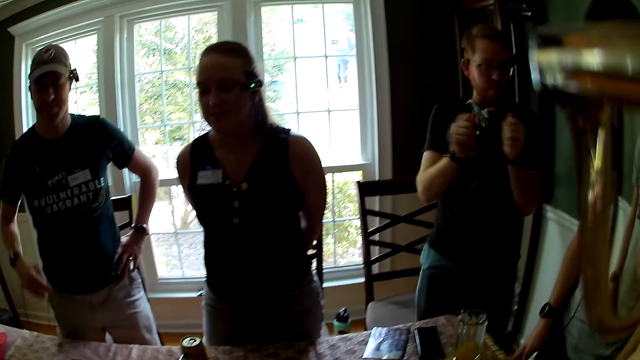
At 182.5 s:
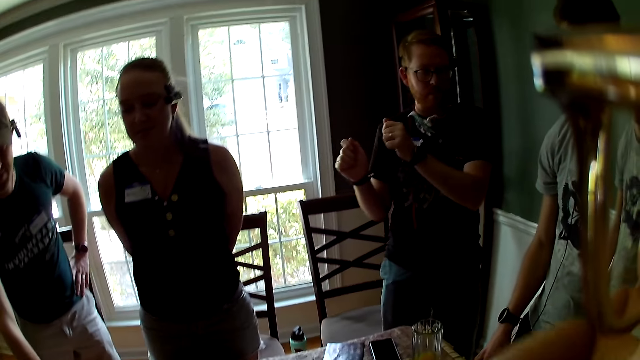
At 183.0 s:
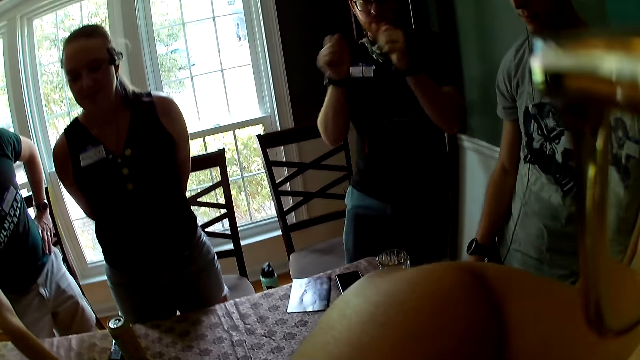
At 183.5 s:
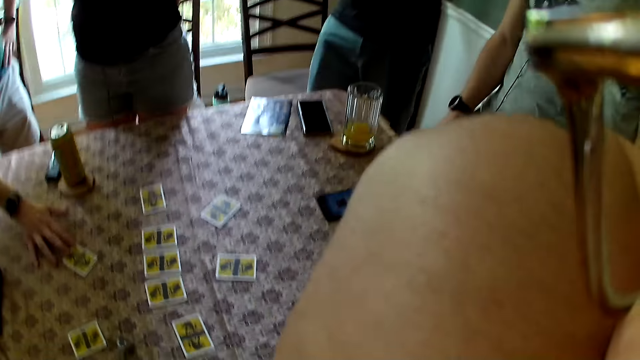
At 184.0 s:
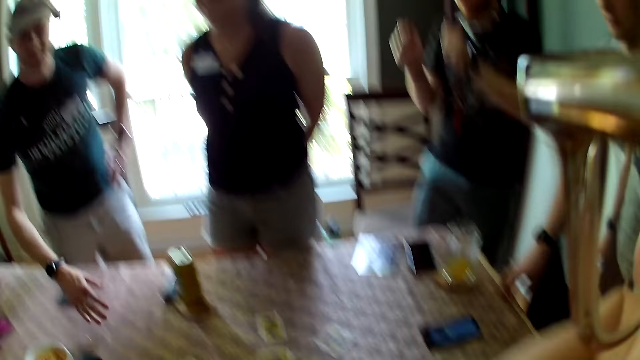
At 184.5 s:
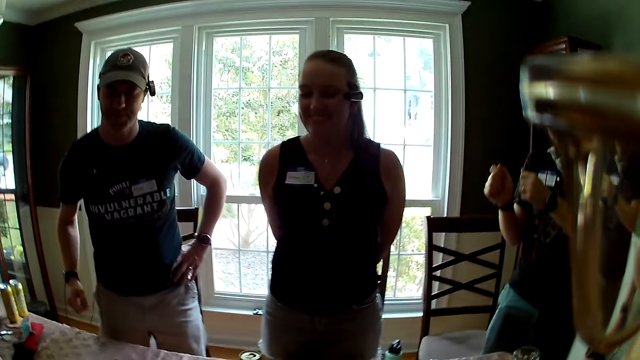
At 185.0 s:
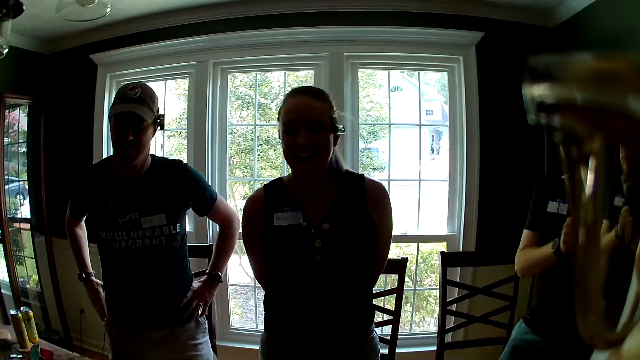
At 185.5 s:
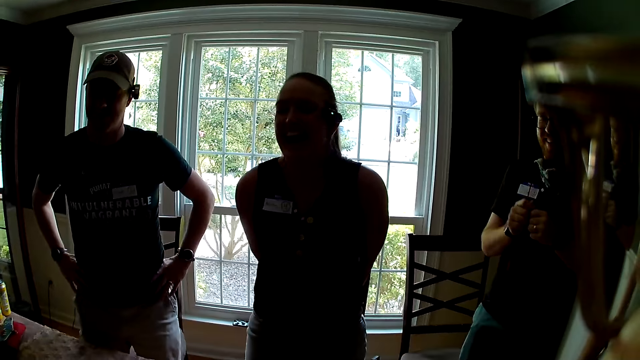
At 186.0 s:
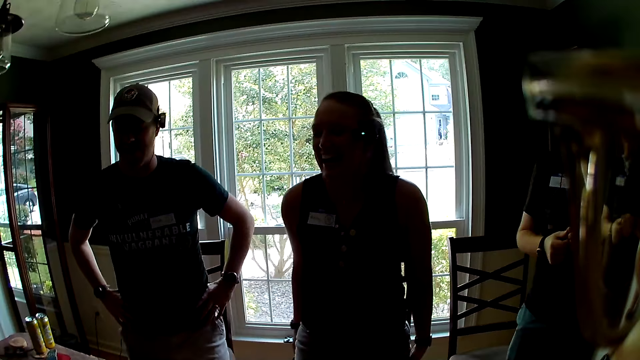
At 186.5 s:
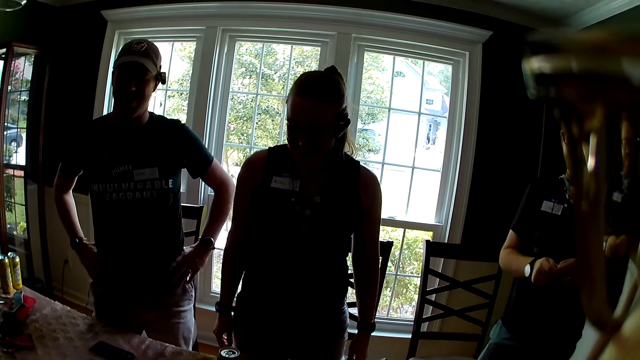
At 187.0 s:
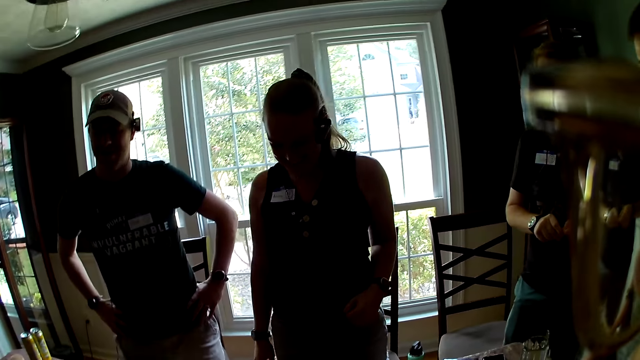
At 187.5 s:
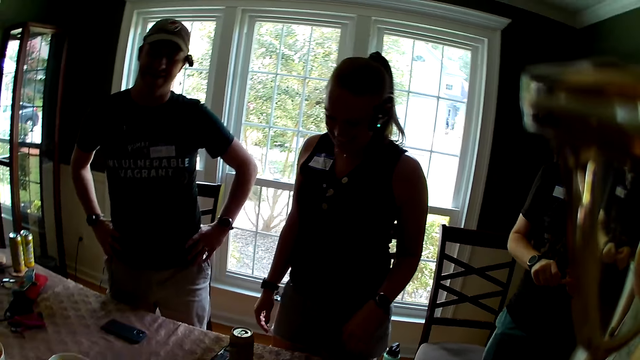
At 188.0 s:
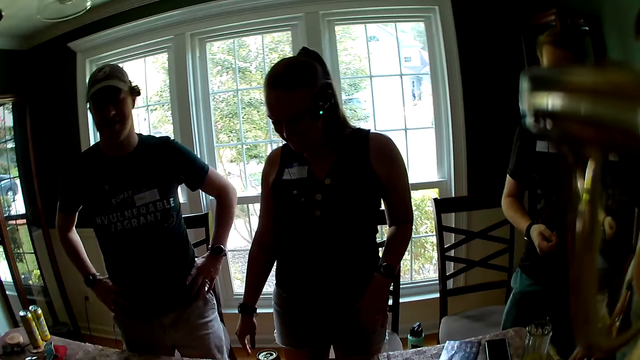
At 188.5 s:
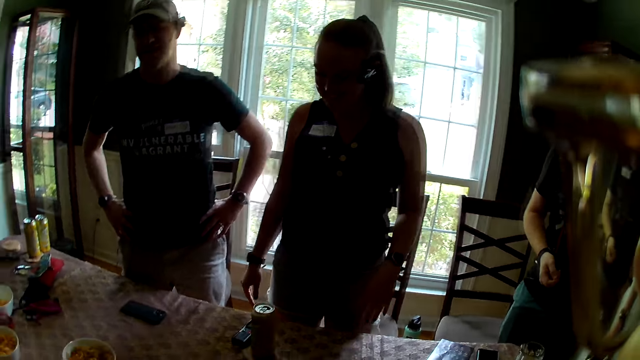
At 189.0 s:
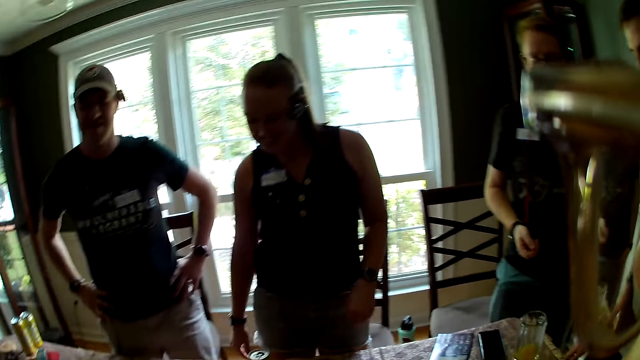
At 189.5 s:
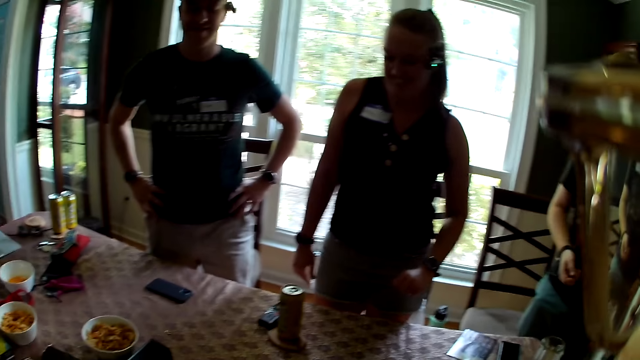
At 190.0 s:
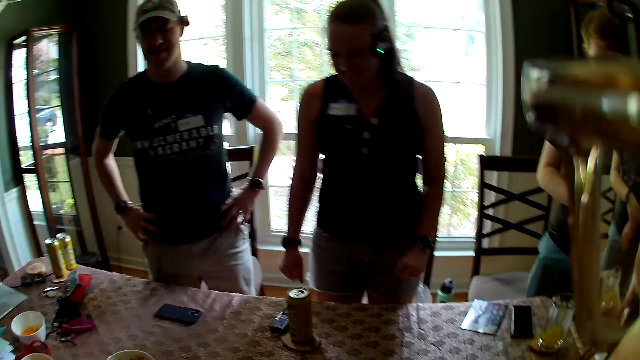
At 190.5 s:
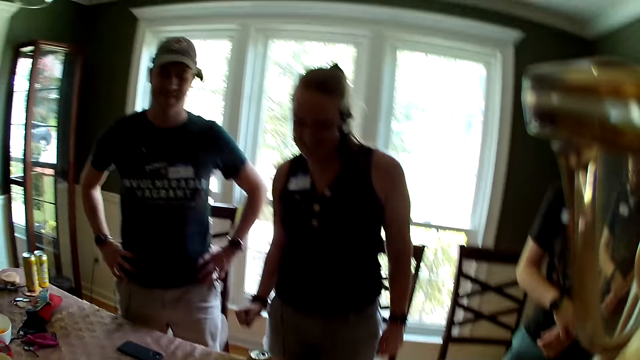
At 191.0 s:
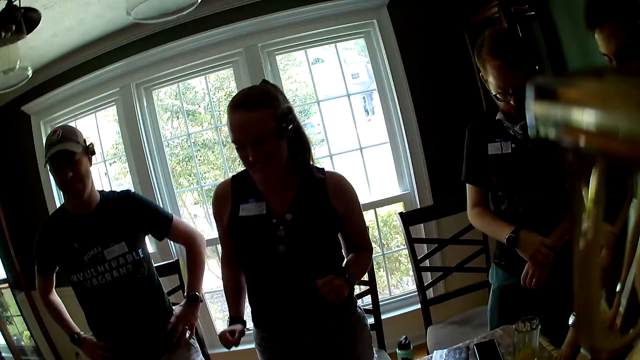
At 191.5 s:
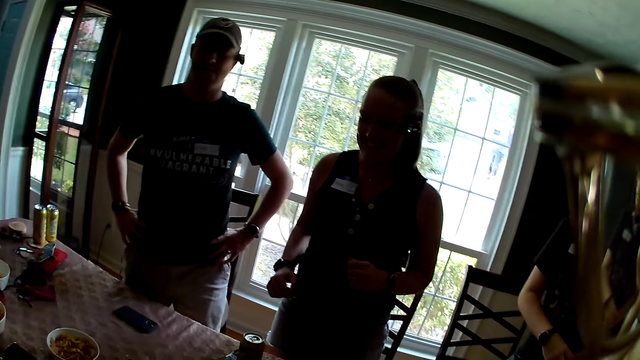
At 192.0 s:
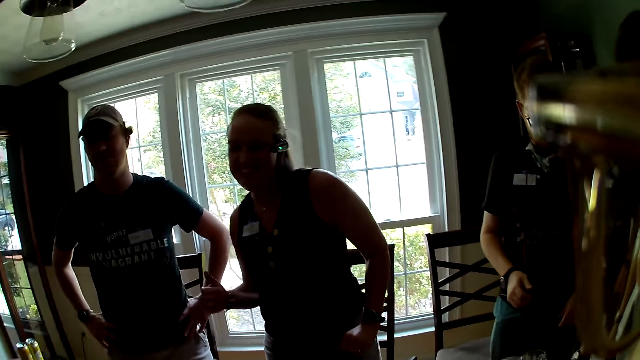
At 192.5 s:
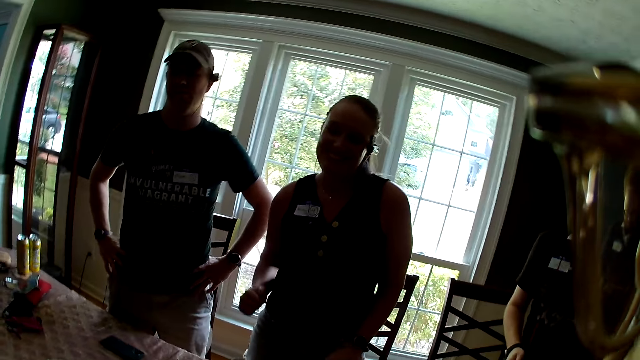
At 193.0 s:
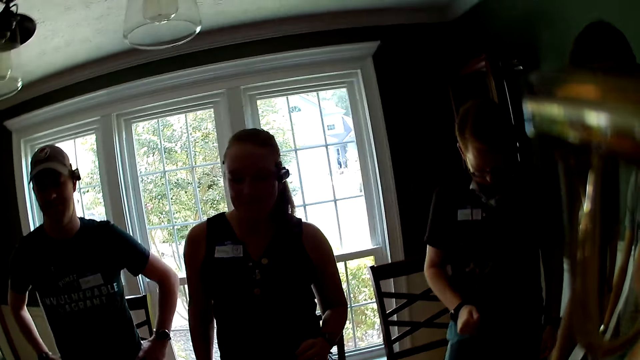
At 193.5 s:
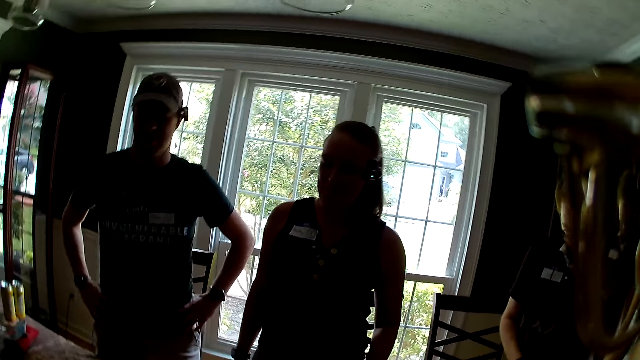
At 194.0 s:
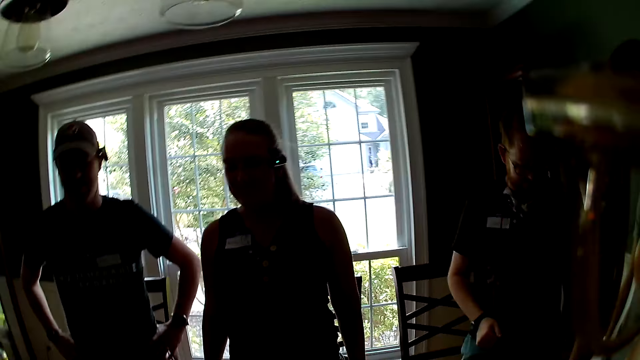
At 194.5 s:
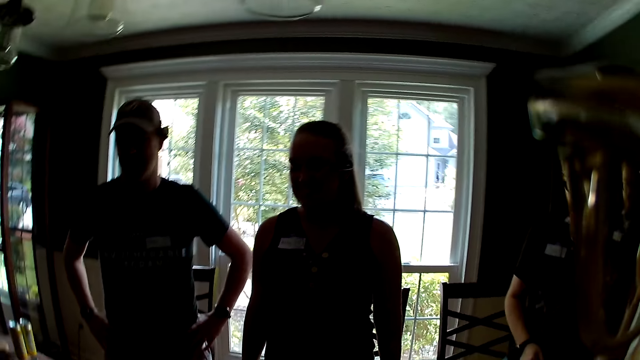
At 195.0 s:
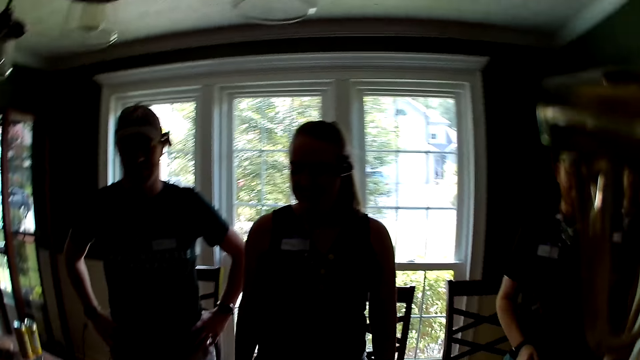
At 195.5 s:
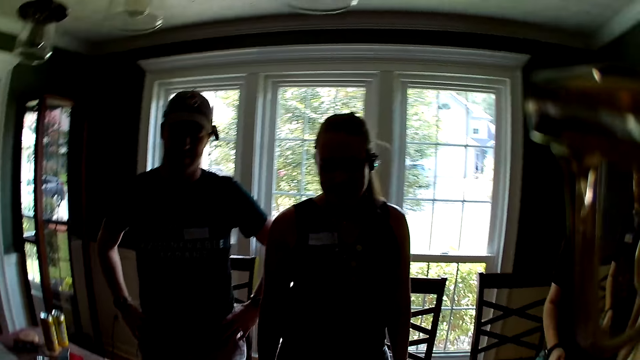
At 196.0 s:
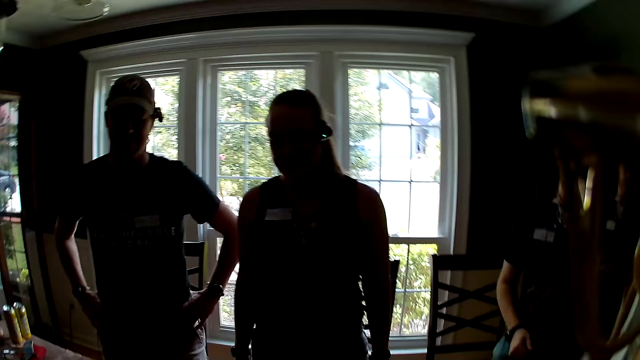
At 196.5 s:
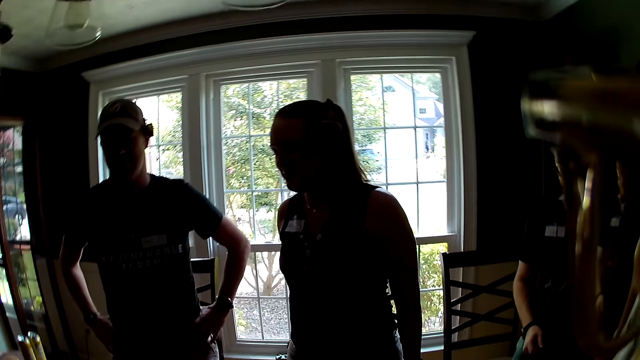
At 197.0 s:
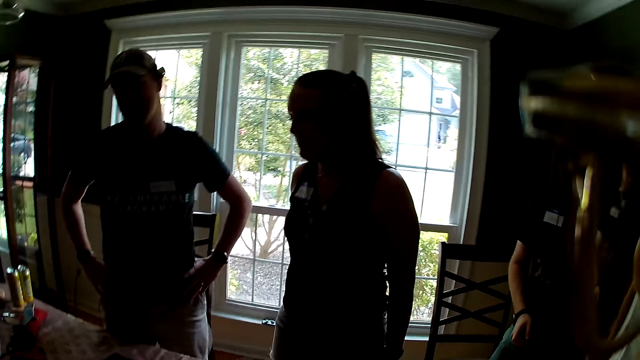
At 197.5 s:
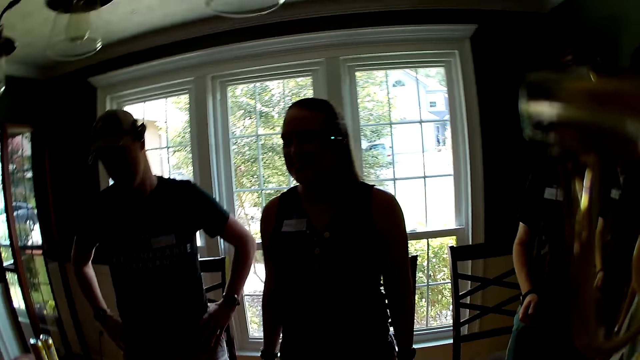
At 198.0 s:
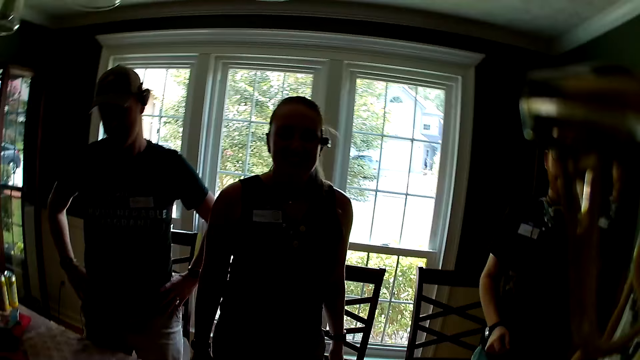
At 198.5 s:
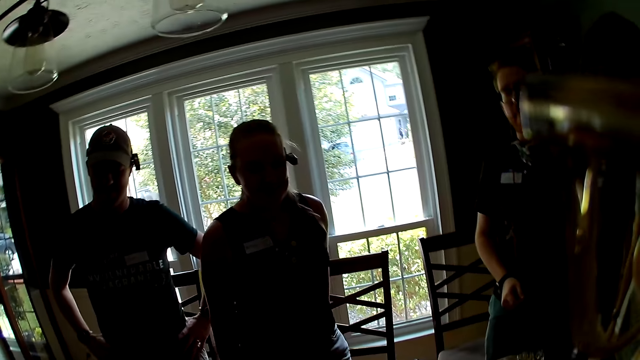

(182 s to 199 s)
The man touches a card on the table with his right hand. The camera wearer raises a hand up. They look around.

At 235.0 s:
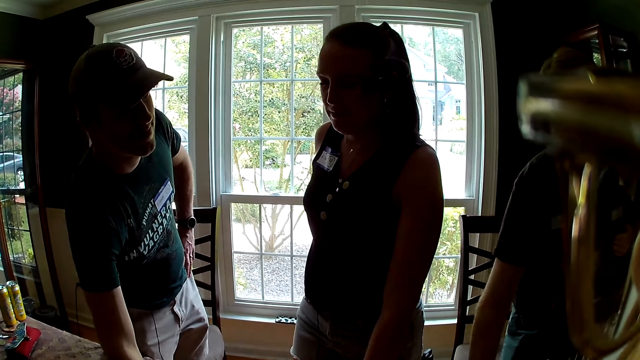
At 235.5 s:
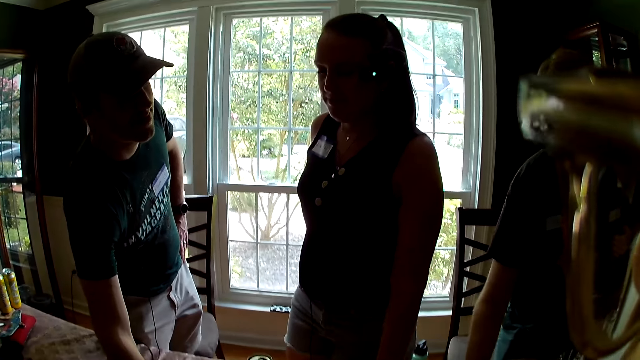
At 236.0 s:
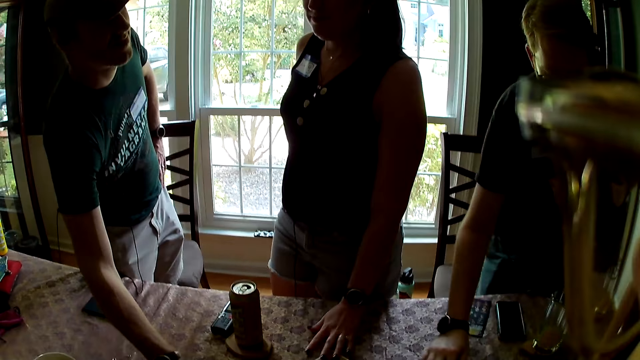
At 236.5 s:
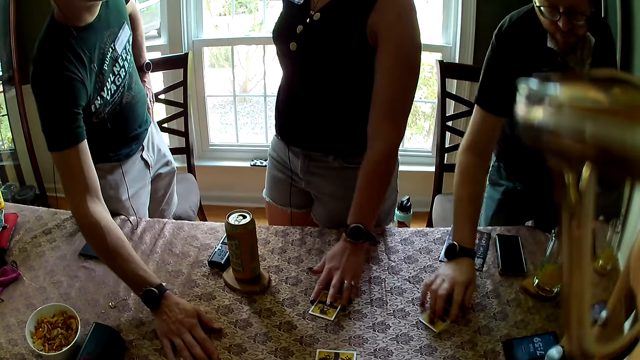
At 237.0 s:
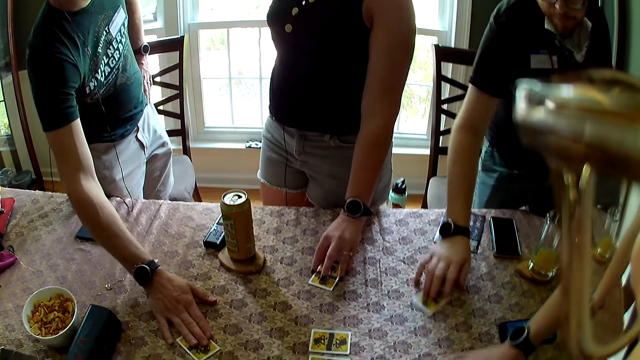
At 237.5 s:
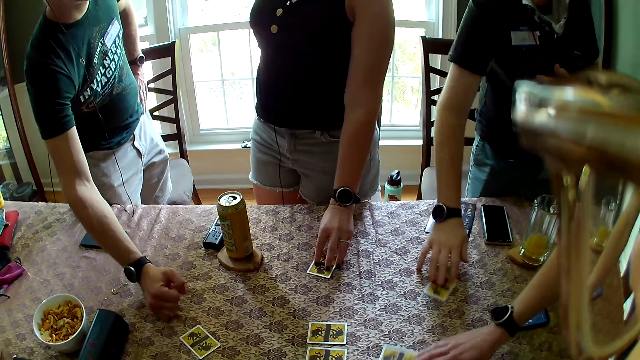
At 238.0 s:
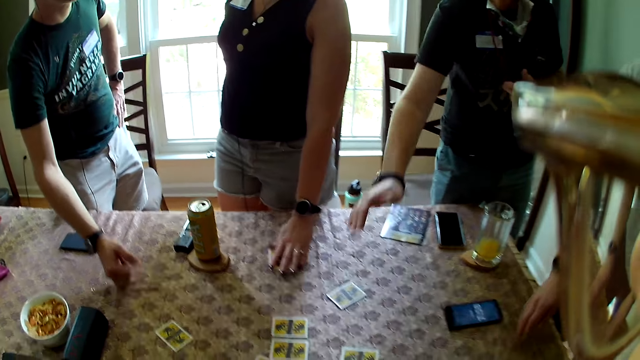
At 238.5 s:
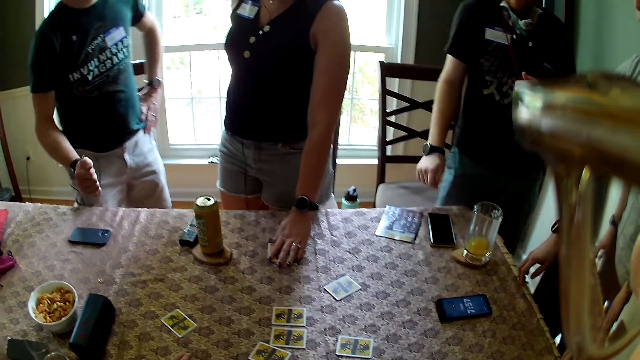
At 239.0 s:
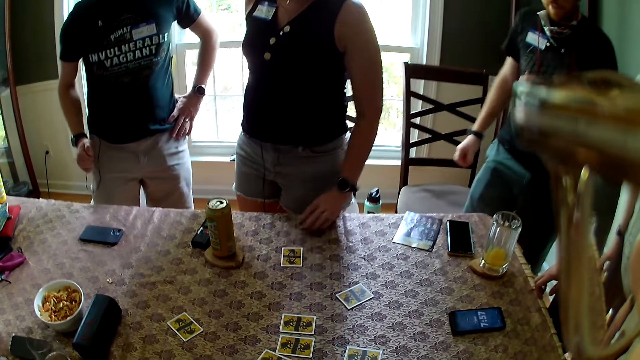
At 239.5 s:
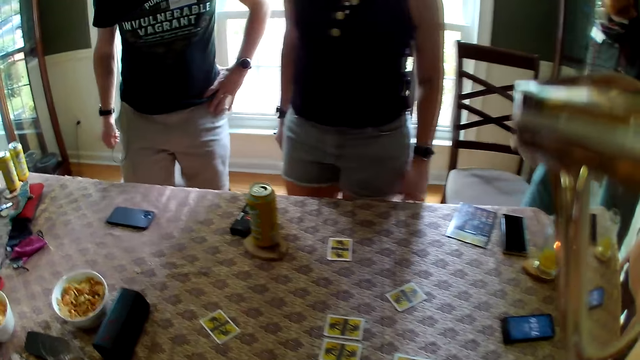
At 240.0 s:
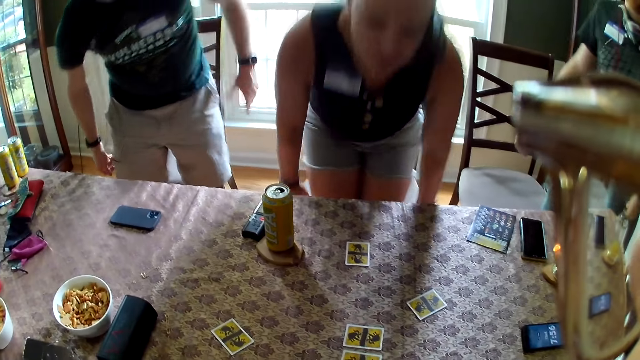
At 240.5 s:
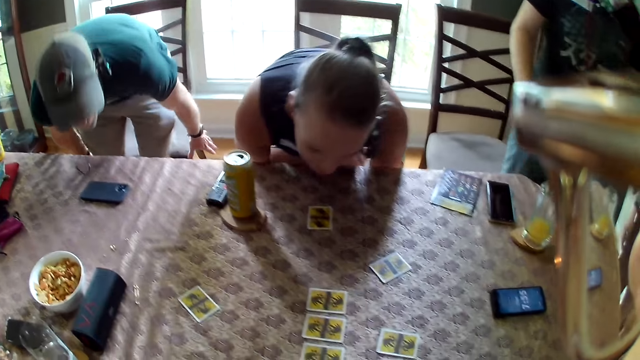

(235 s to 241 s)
The woman moves a card around on the table with her left hand. The man moves a card around on the table with his right hand. Another man taps a card on the table with his right hand. Another man moves a card around on the table with his right hand. The camera wearer touches playing cards.
